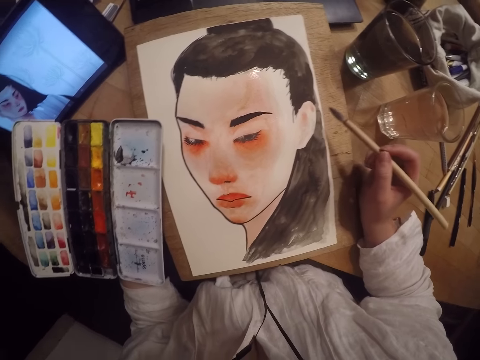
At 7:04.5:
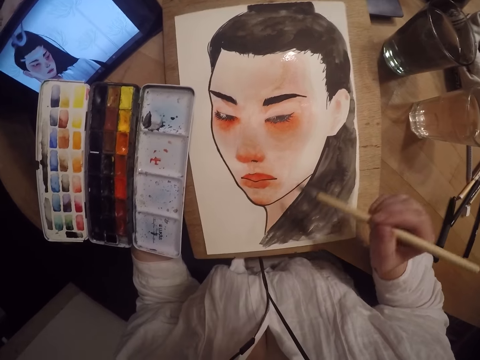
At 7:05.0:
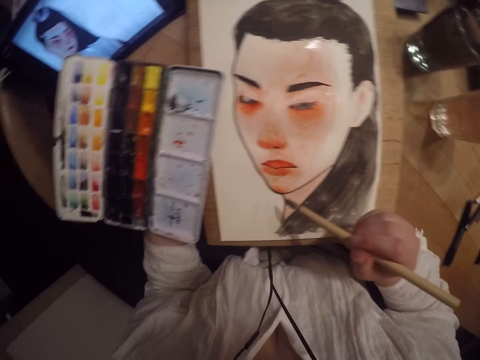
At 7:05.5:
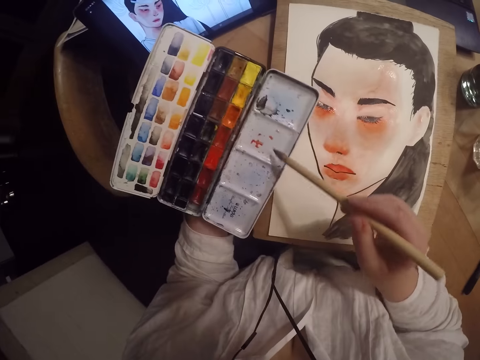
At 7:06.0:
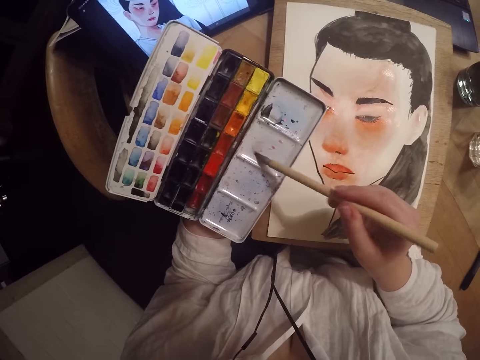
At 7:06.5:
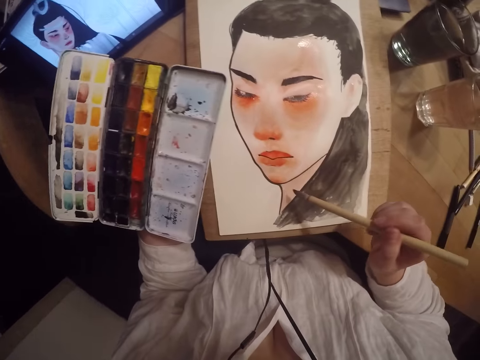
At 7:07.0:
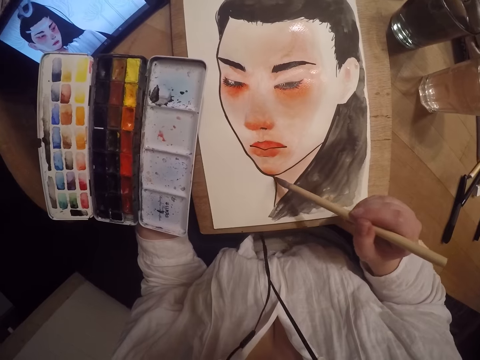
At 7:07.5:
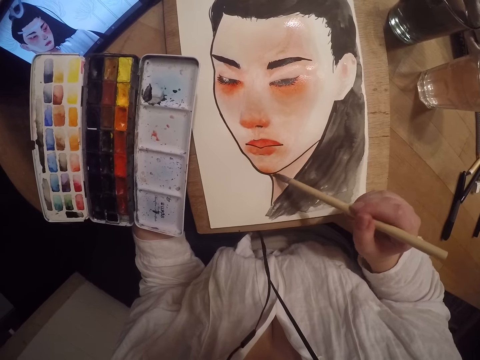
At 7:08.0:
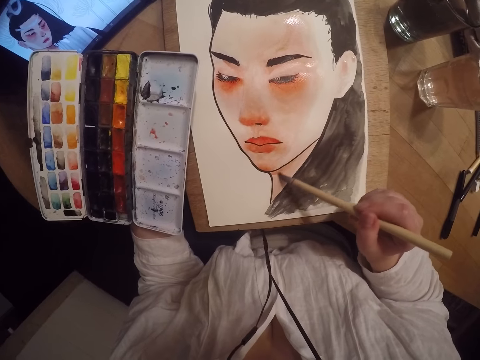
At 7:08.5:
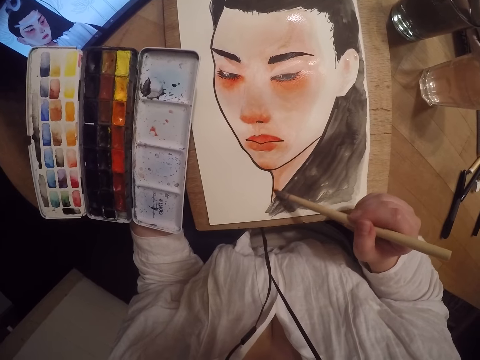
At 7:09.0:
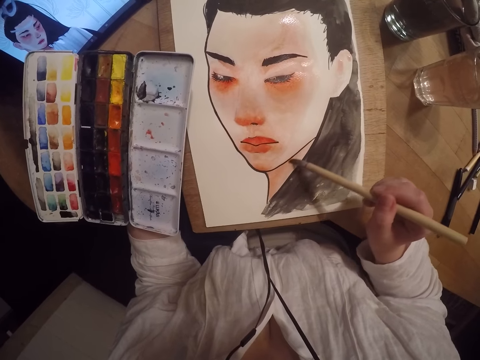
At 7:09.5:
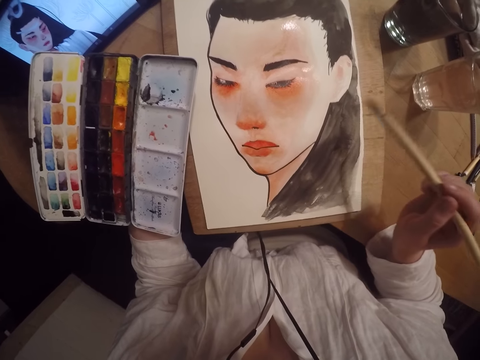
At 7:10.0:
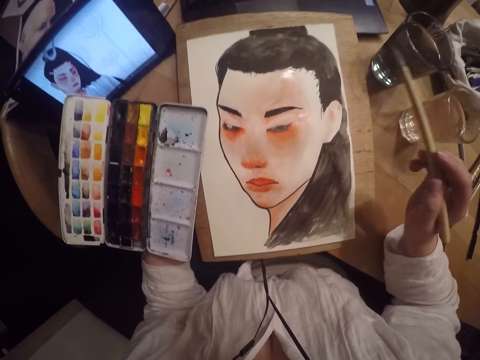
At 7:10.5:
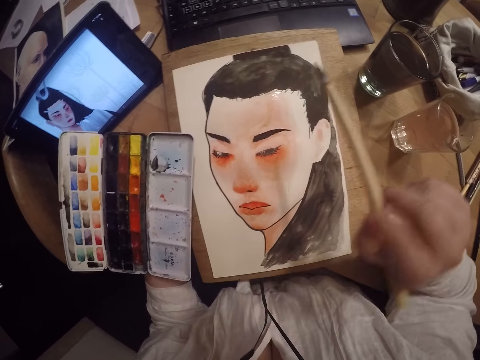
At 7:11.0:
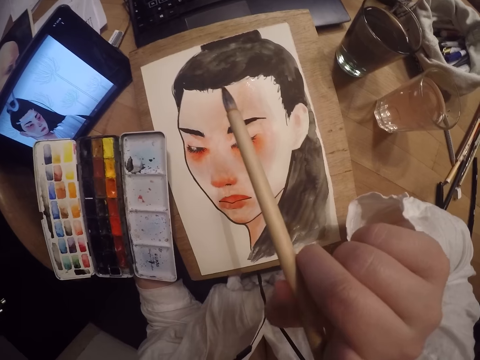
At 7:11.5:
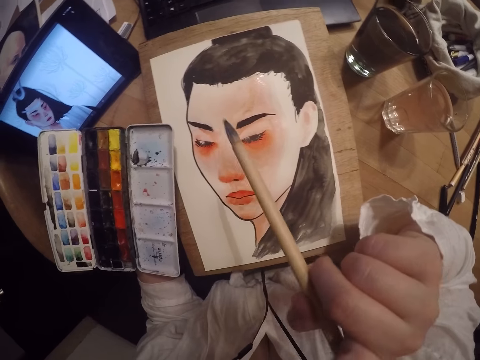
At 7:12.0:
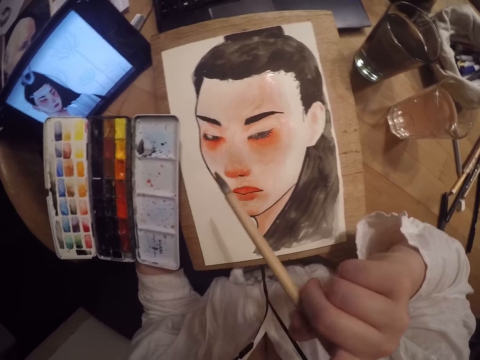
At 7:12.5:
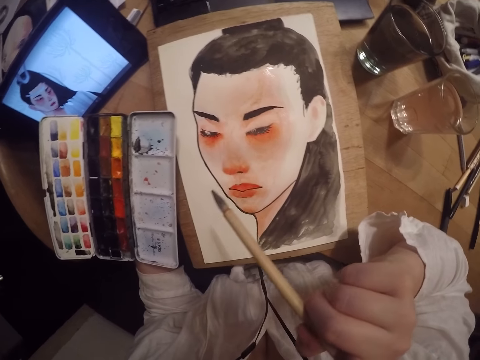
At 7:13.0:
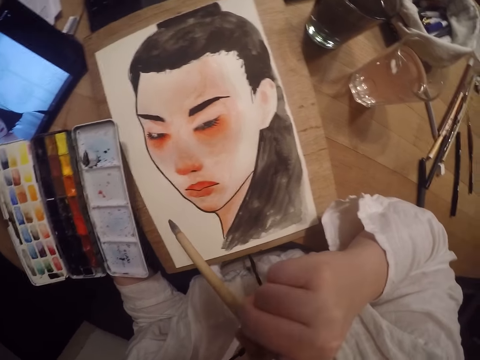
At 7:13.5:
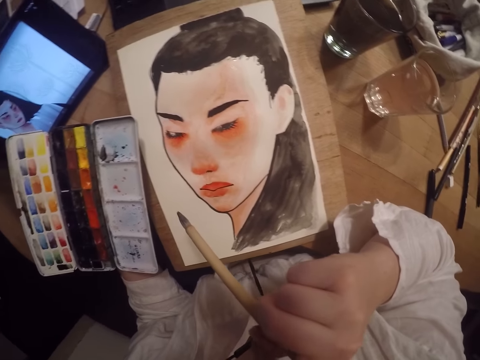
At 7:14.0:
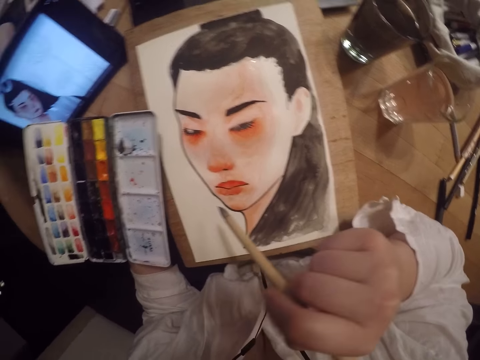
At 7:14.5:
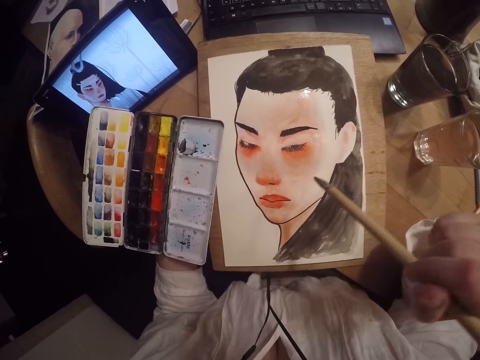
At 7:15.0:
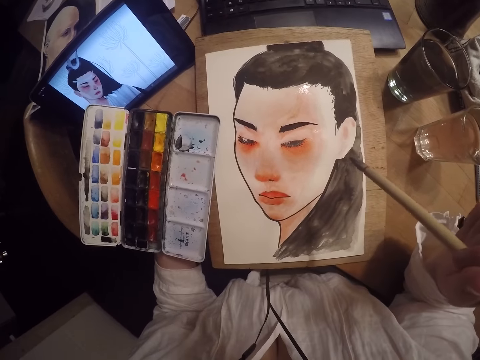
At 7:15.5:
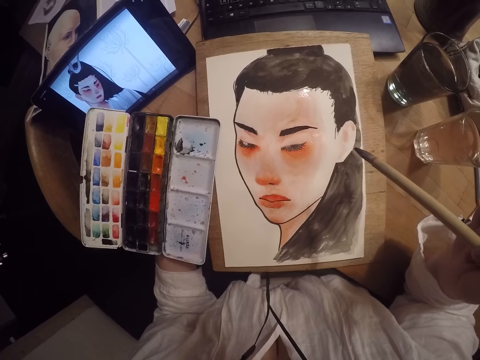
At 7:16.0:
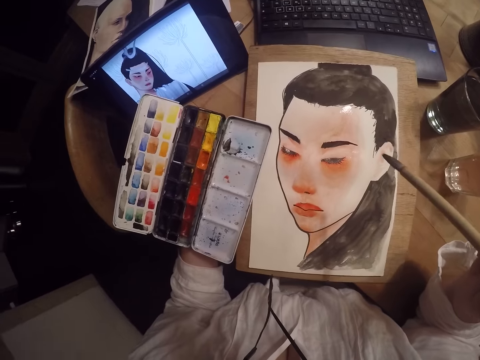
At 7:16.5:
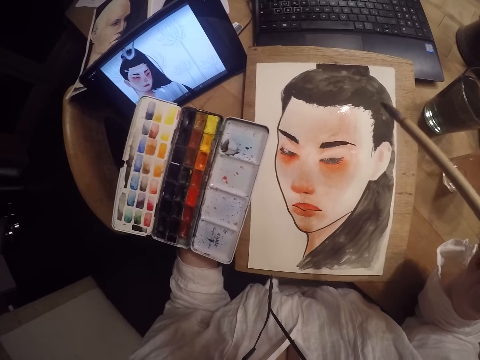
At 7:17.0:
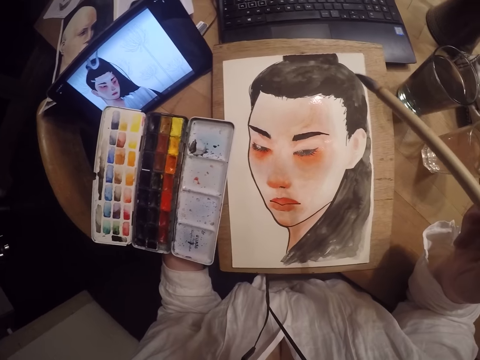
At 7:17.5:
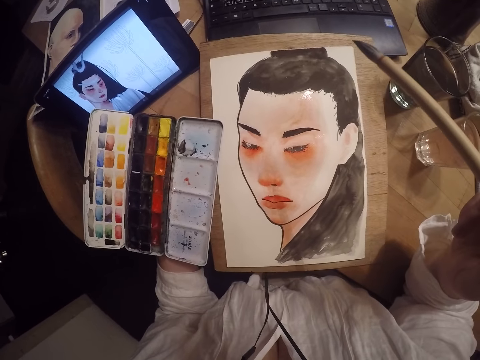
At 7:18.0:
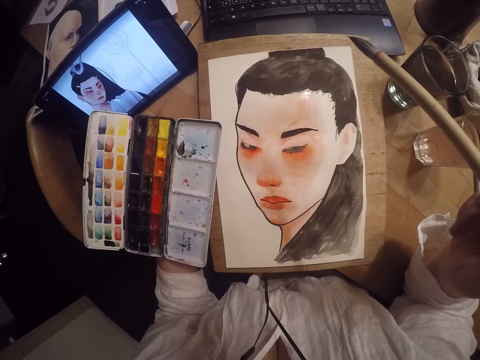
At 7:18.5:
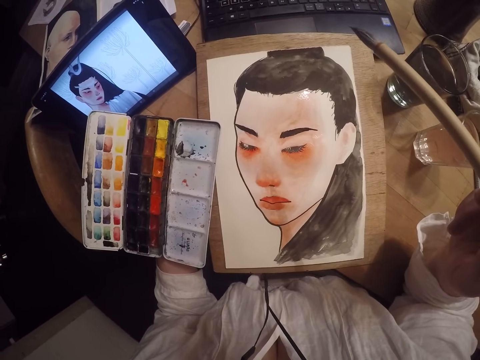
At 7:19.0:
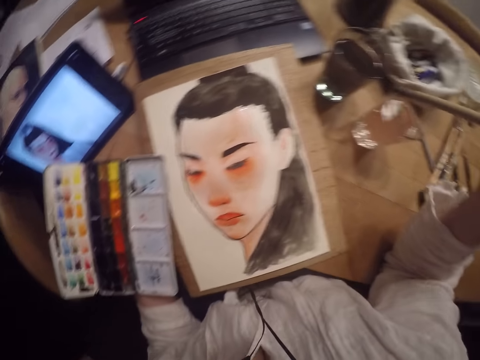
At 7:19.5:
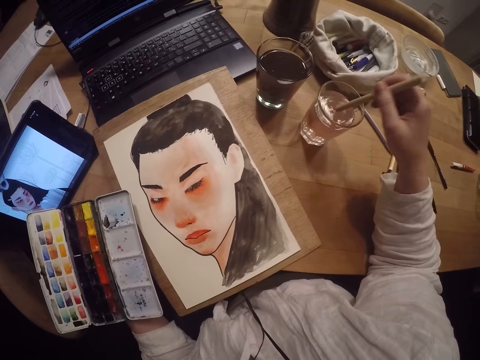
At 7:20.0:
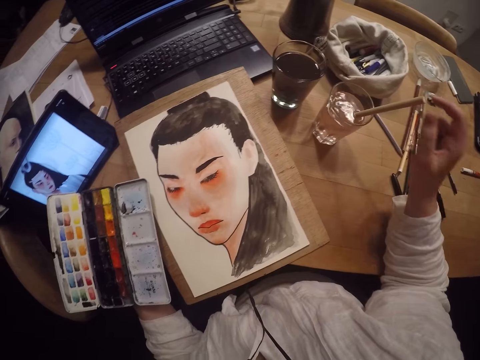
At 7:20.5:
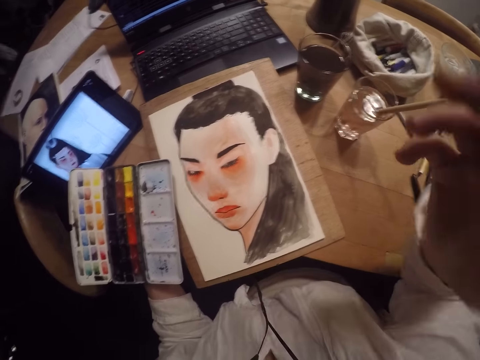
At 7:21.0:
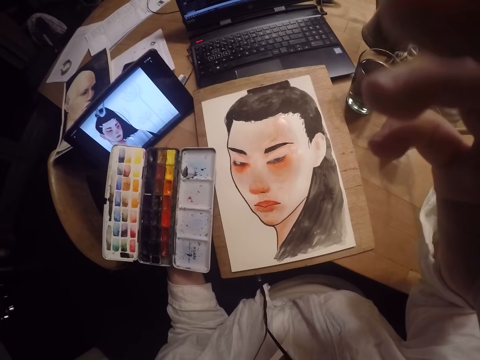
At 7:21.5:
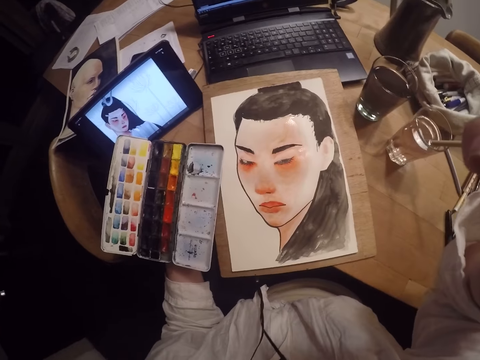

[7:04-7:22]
The camera wearer swirls the paint on the empty part of the paint palette with the paint brush. She inspects the paint. She paints the drawing. She scratches her face with her right hand. She stares at the paint. She stares at the tablet. She stares at the paint. She drops the brush in the glass cup. She adjusts the camera with her right hand. She touches herself.
